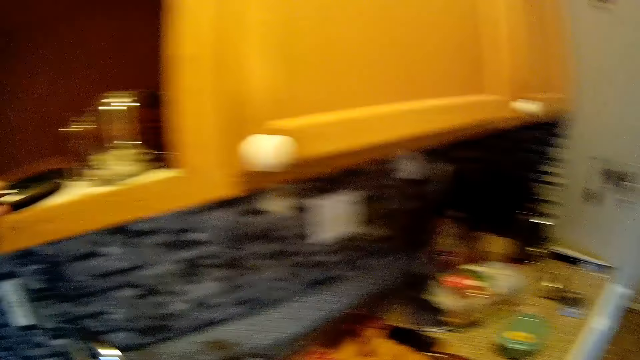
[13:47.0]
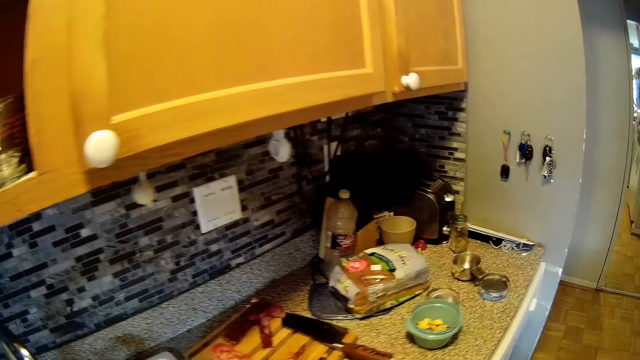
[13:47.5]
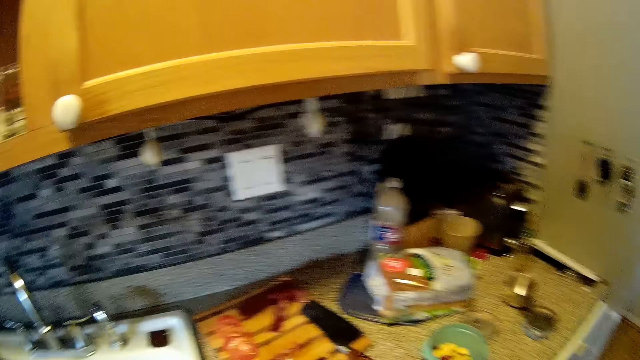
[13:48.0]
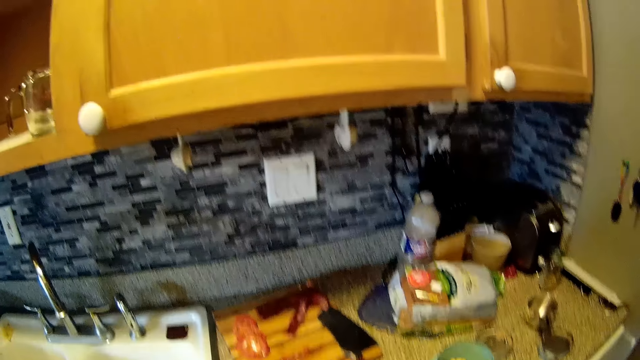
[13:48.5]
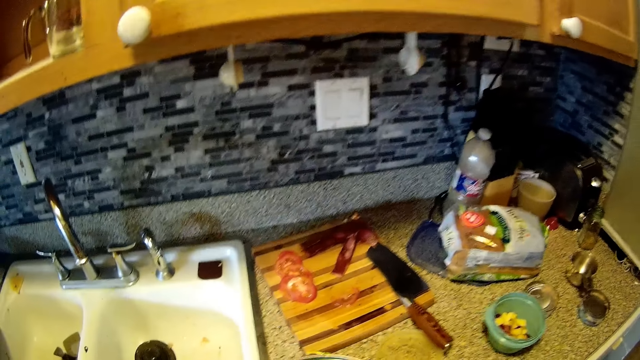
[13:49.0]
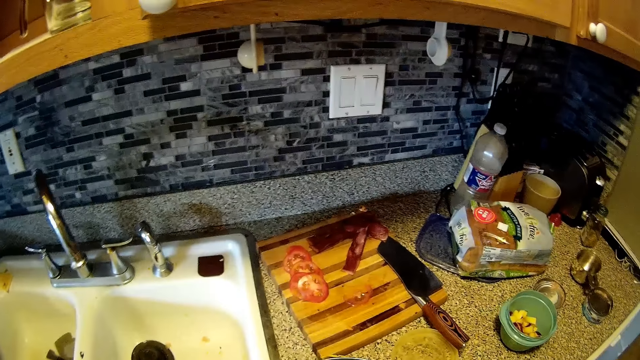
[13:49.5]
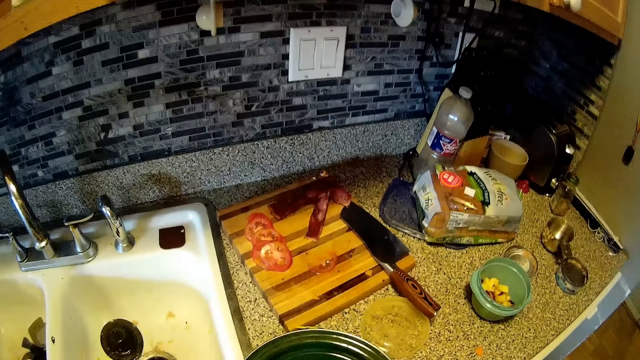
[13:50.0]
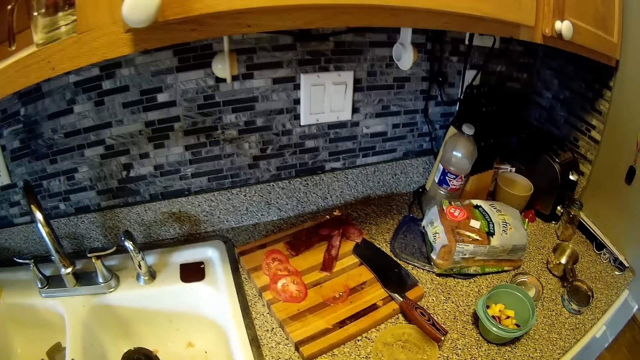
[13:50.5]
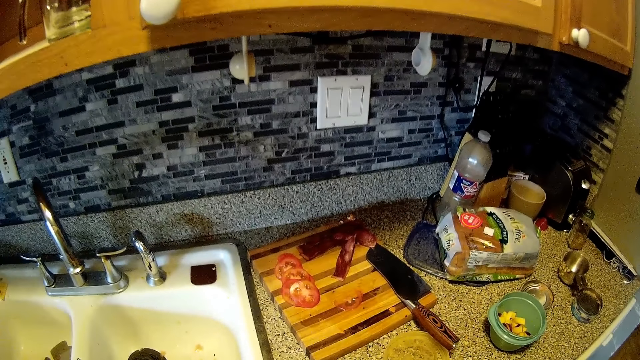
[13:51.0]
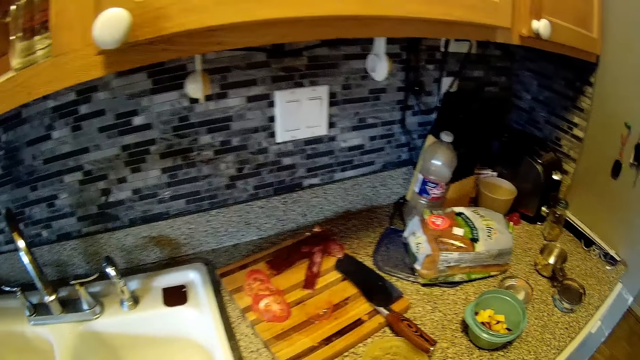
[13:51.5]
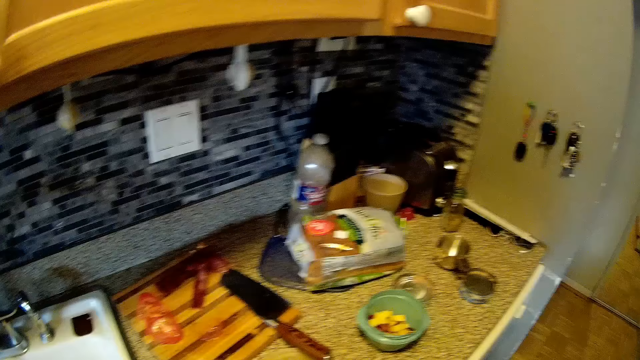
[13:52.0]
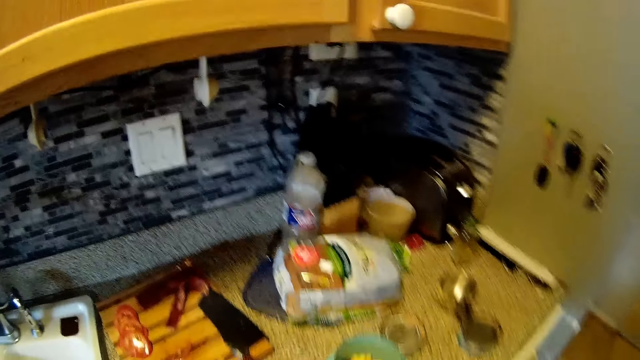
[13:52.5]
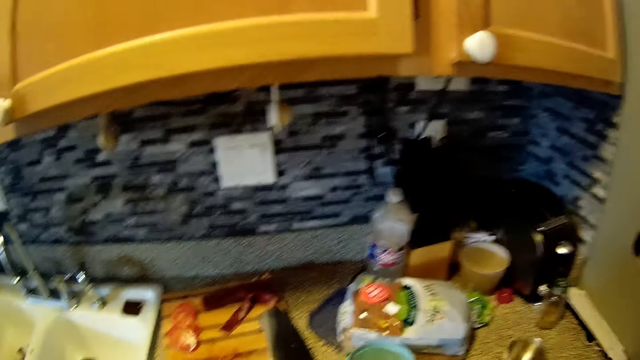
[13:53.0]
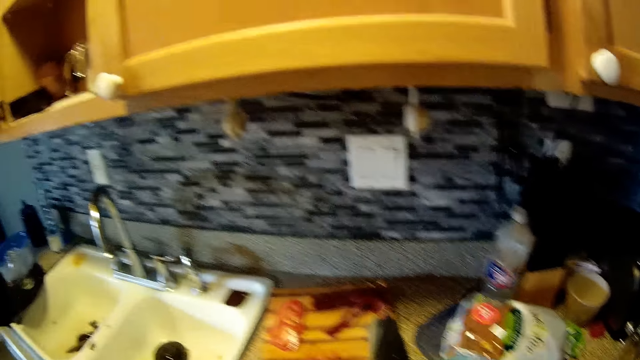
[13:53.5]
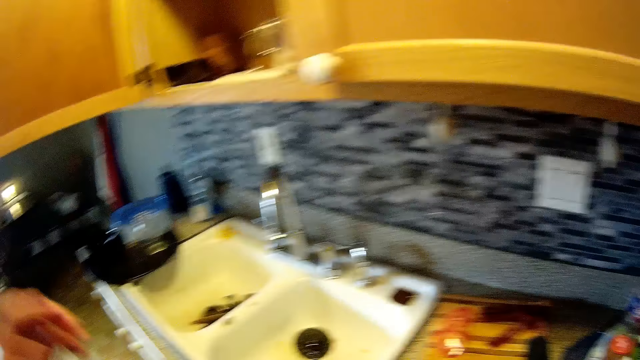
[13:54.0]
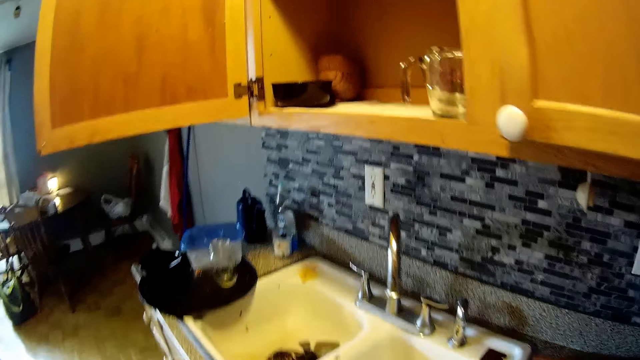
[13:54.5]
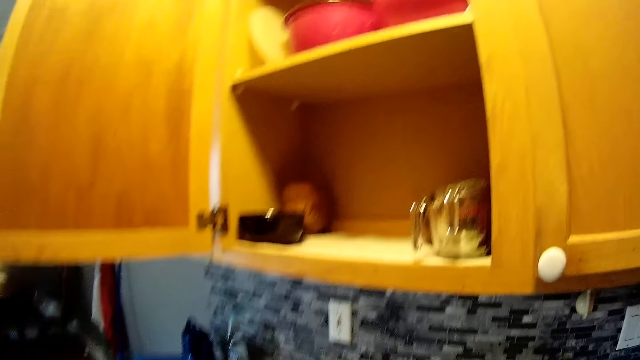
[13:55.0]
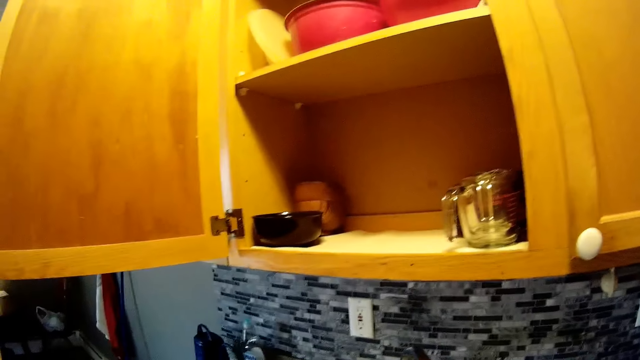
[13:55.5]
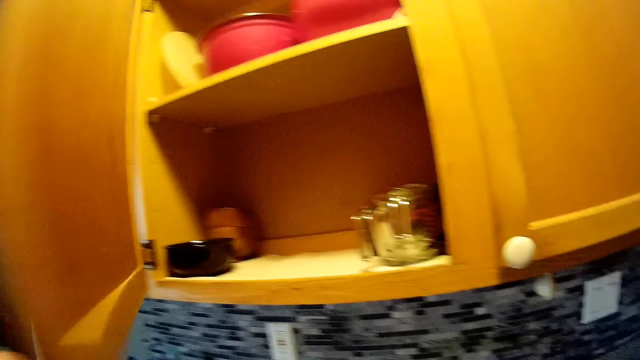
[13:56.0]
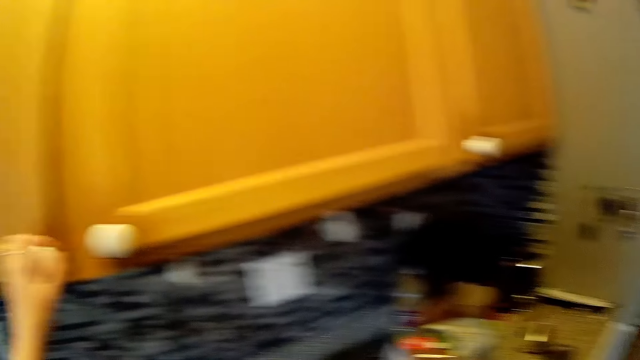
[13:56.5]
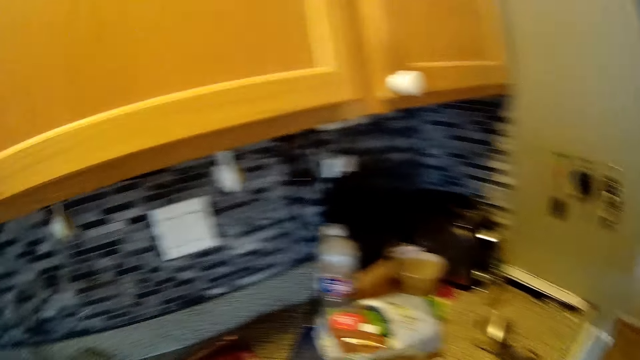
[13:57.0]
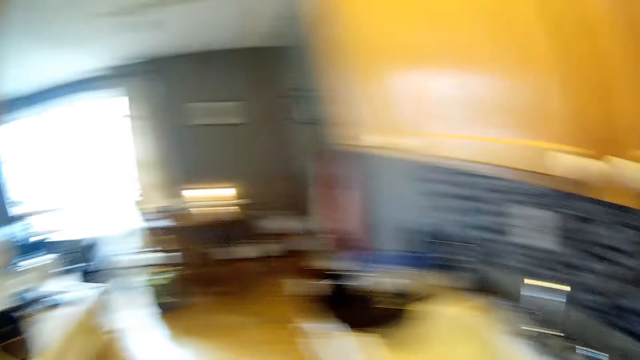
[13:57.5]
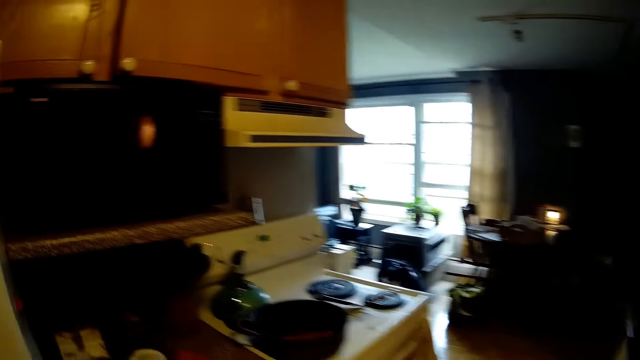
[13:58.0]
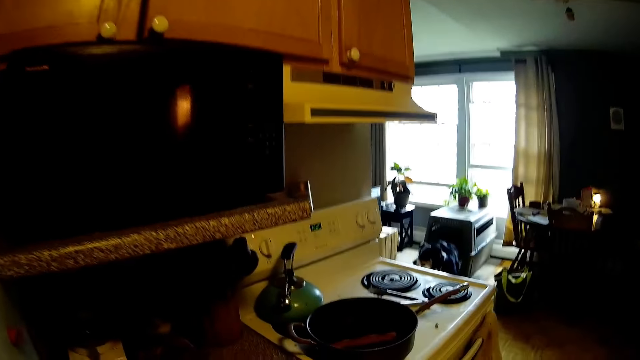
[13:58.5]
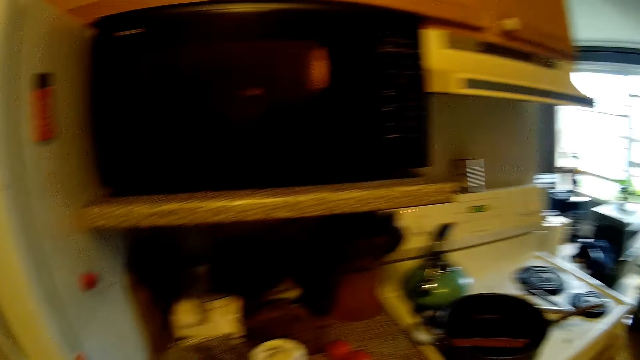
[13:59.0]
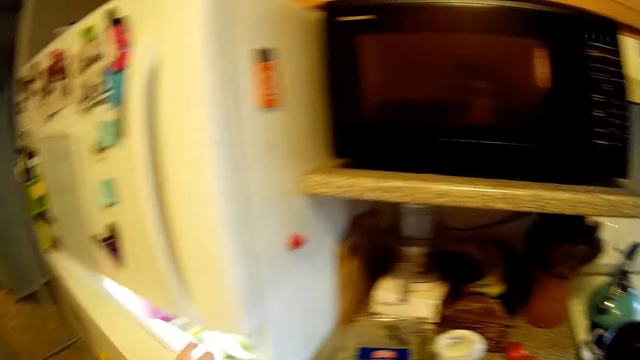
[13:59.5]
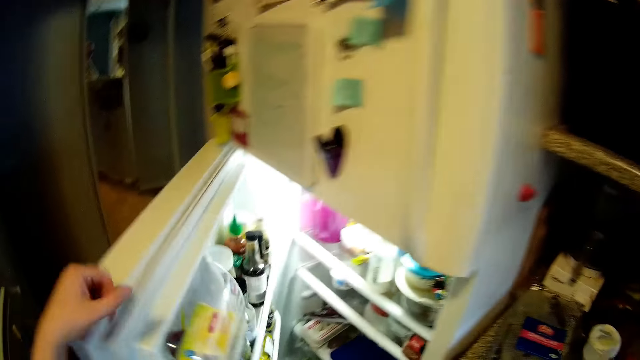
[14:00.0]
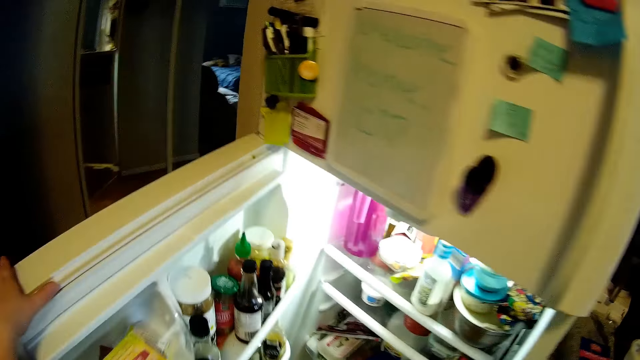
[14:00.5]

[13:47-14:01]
The camera wearer looks inside the cabinet. She picks up a plate from the cupboard with her left hand. She looks around. She makes a step. She looks around. She makes a step. She closes the cupboard with her left hand. She looks inside the cabinet. She walks around. She looks around. She opens a fridge with her left hand.

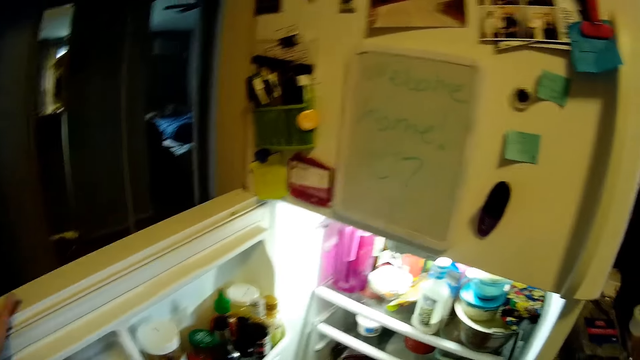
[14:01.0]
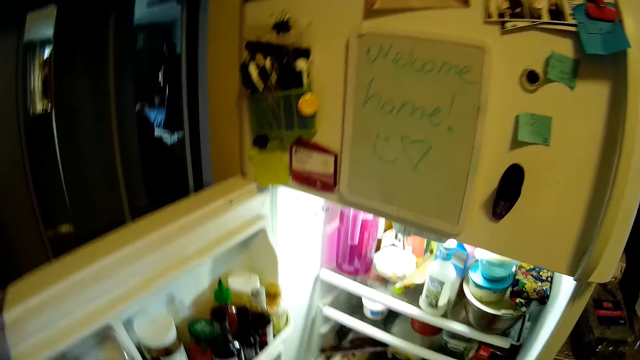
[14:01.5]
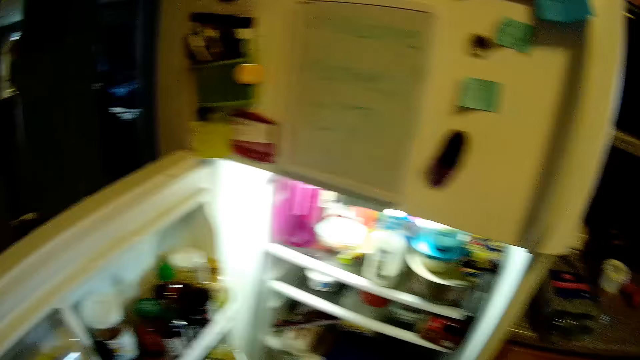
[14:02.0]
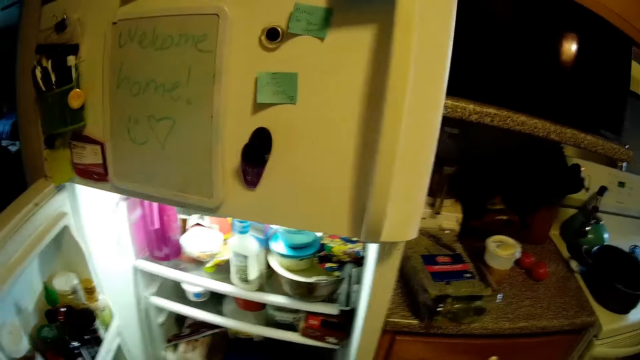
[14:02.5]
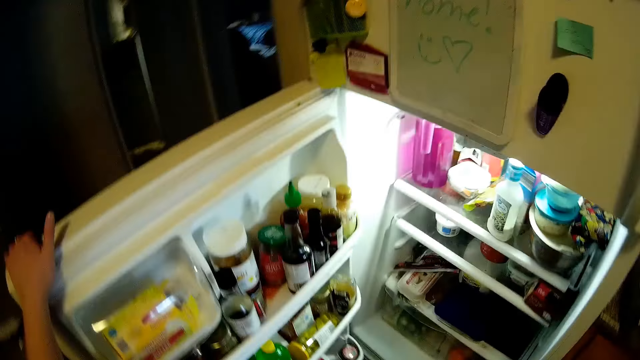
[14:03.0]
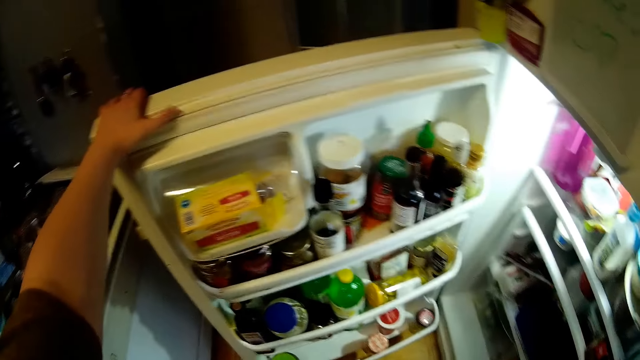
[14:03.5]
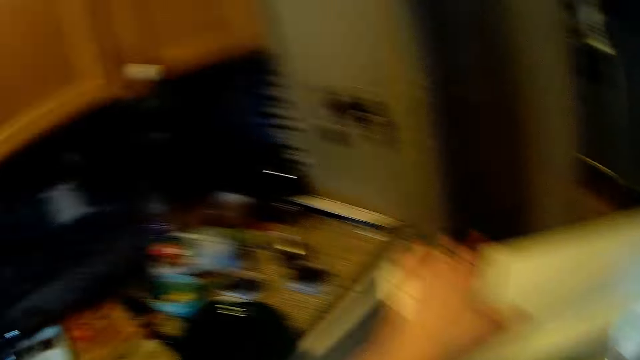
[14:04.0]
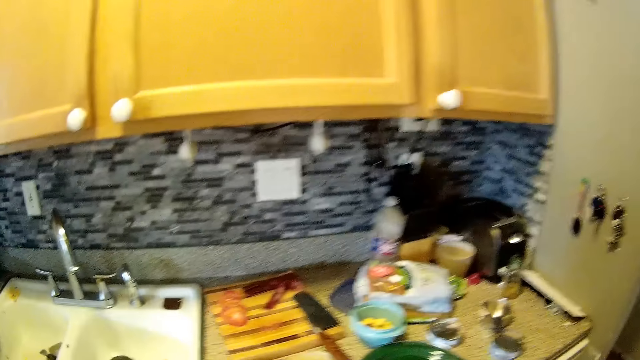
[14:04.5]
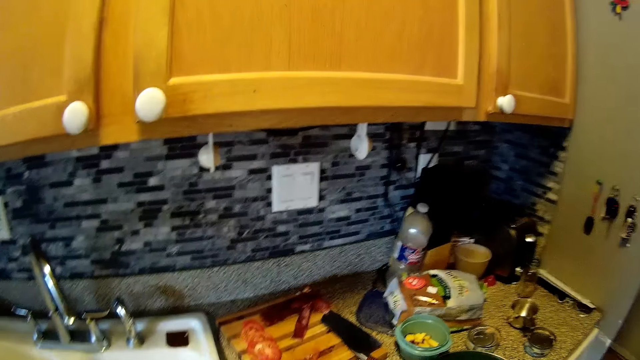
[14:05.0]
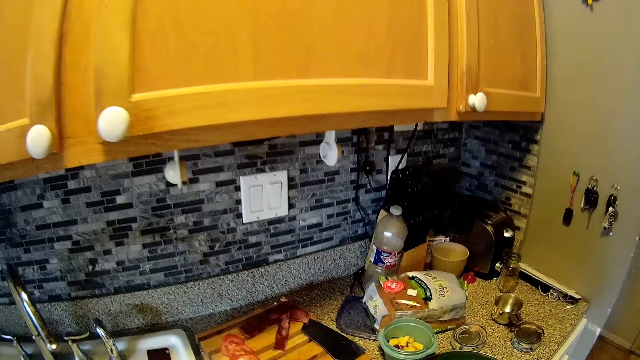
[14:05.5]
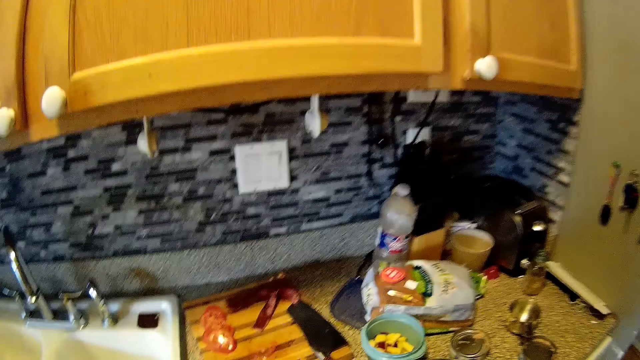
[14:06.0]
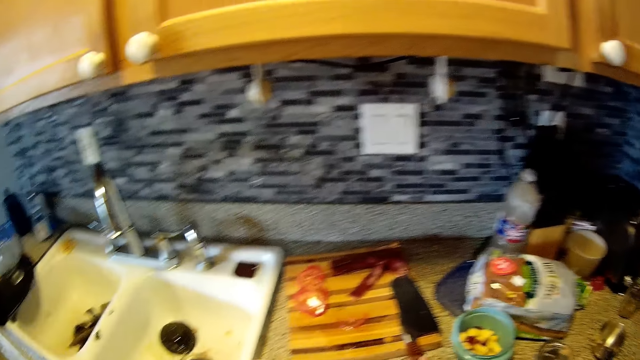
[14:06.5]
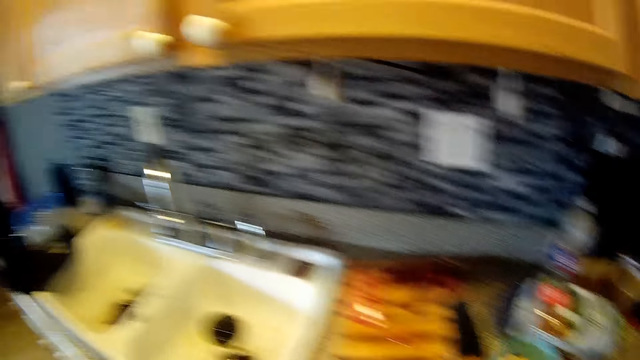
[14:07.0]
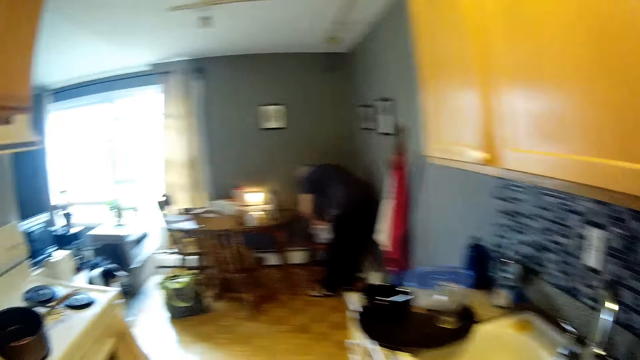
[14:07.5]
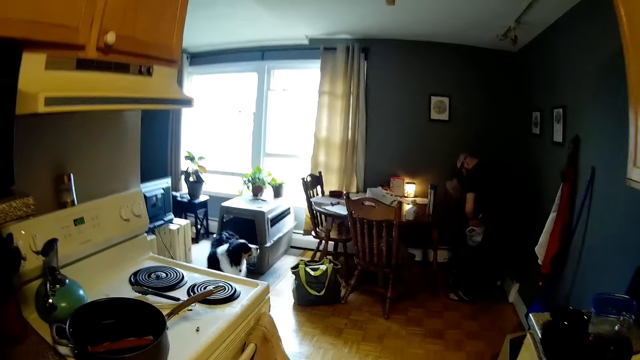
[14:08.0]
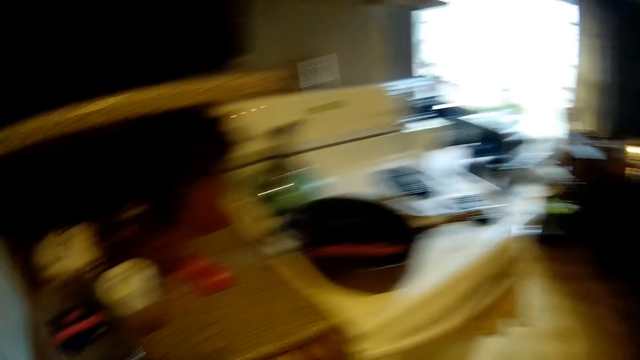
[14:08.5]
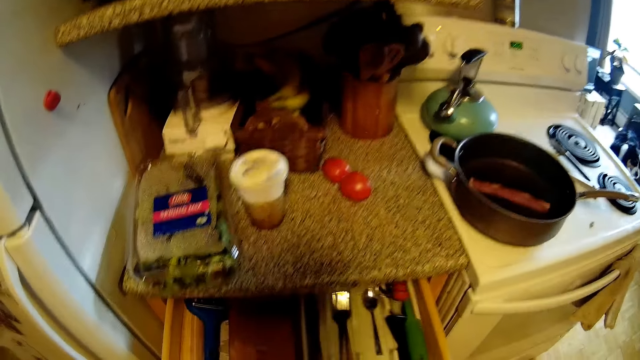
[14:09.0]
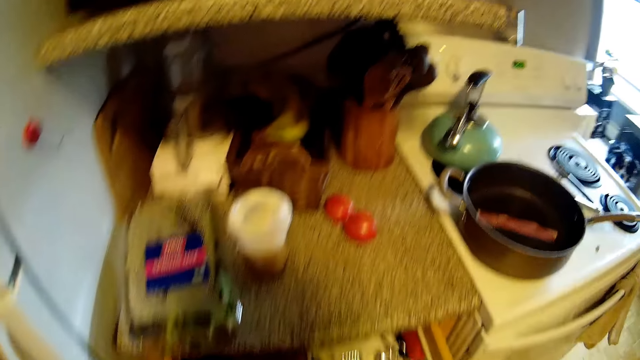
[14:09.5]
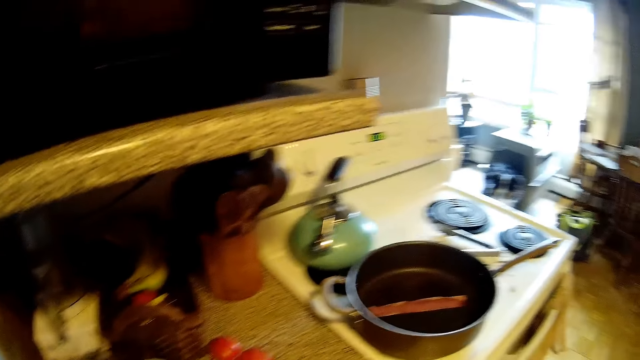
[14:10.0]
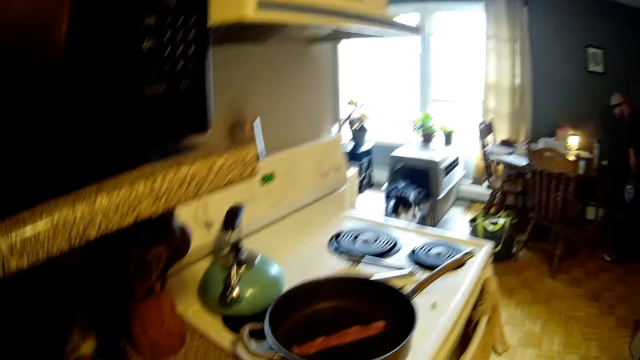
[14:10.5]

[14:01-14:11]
The camera wearer looks inside the fridge. She closes the fridge. She makes a step, looks around and walks around. She opens a drawer with her left hand. She looks around and makes a step.
